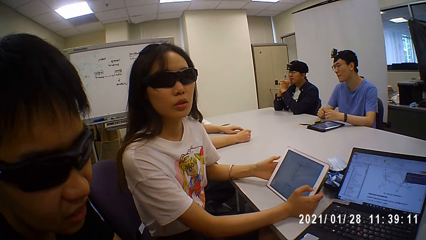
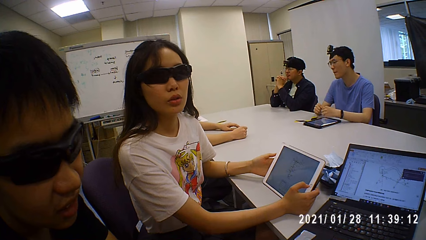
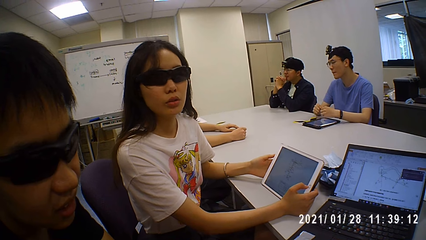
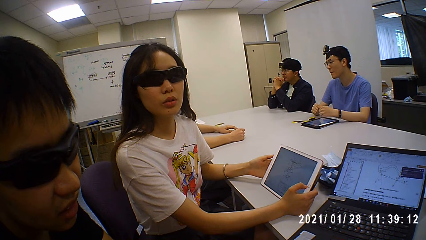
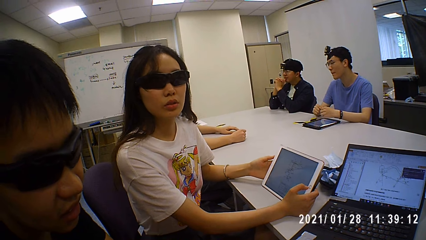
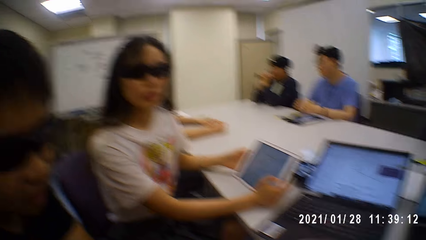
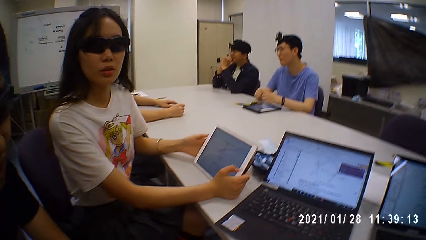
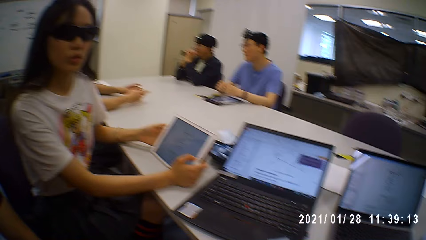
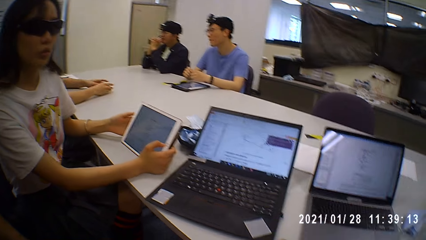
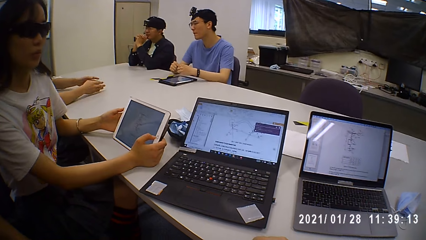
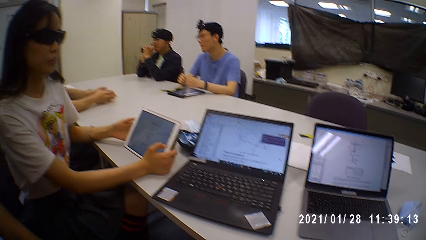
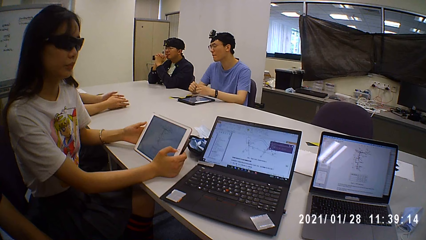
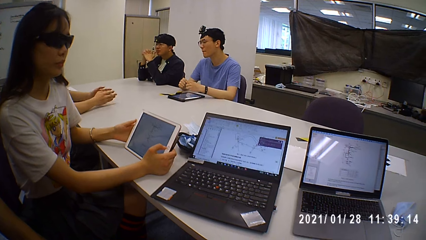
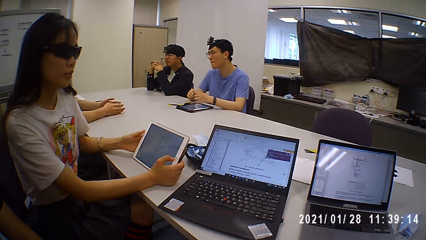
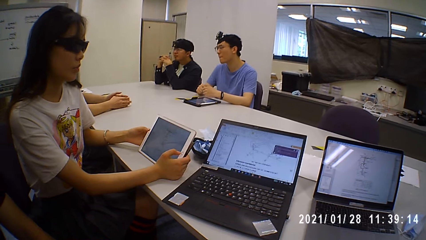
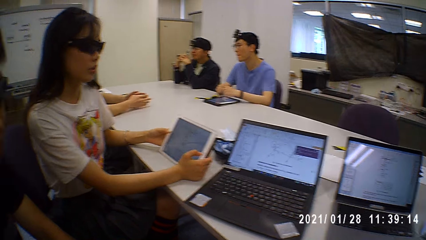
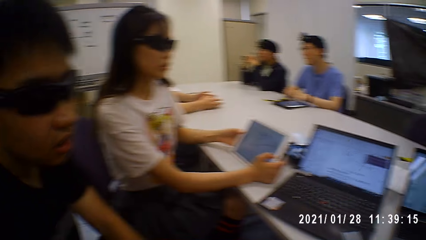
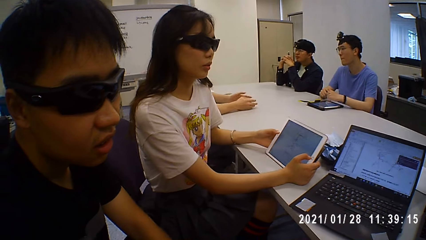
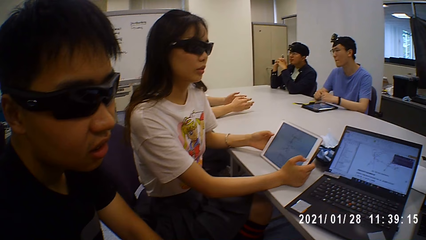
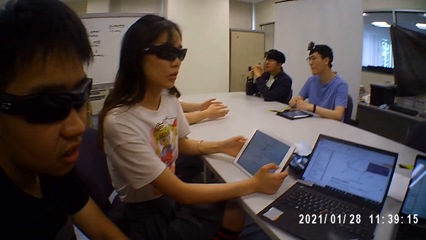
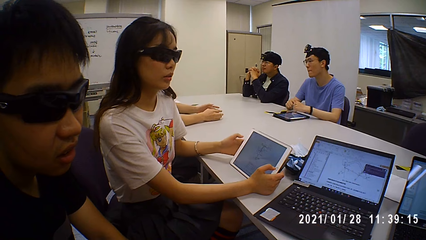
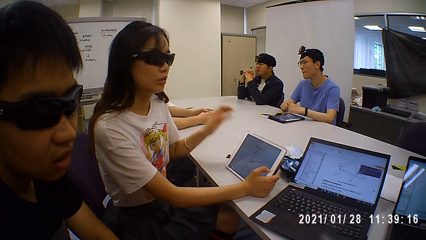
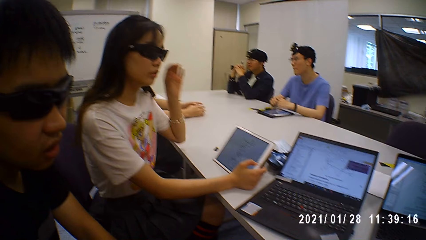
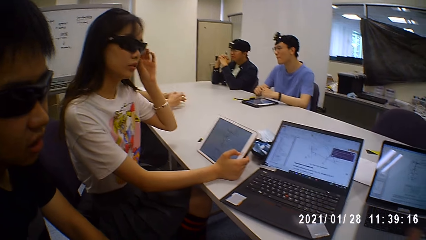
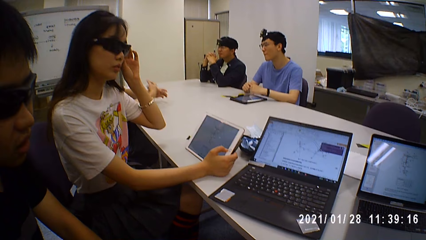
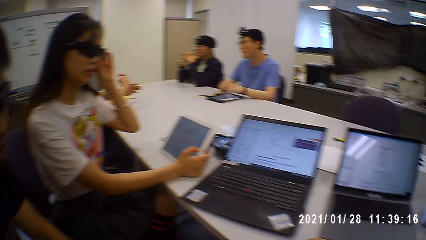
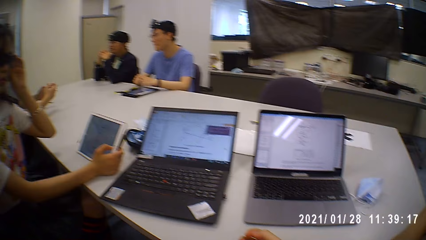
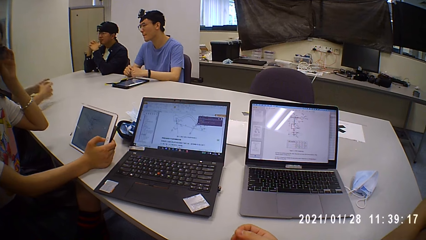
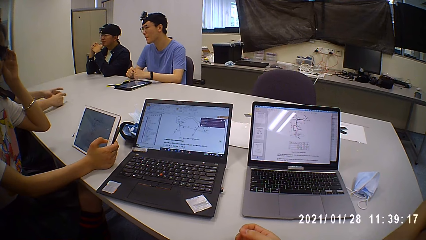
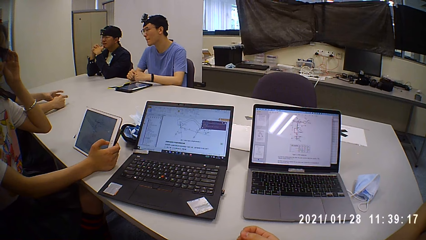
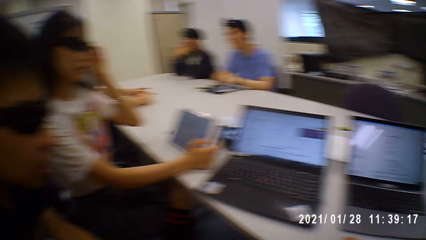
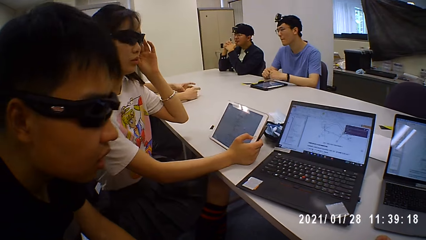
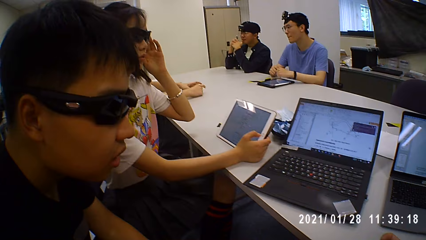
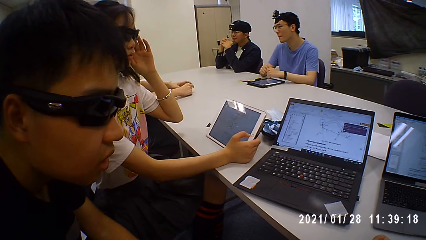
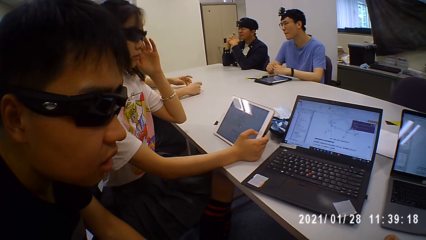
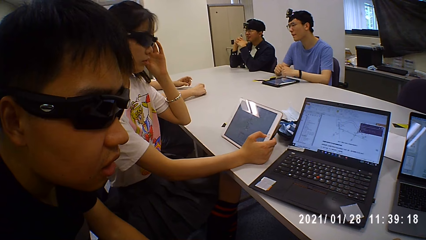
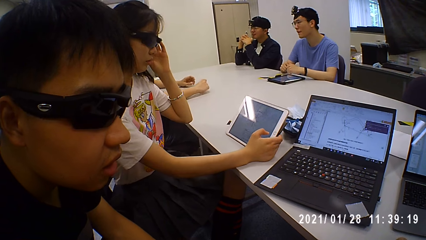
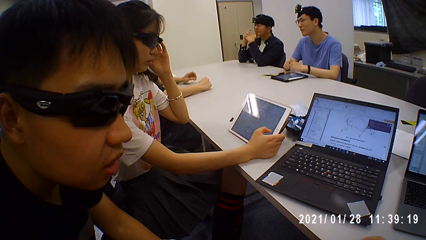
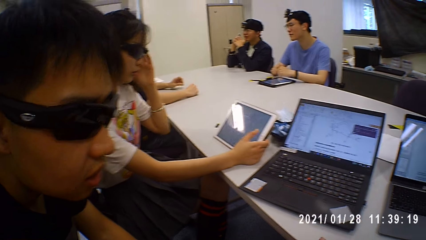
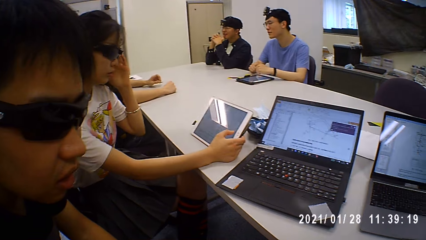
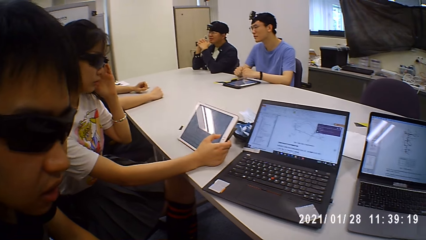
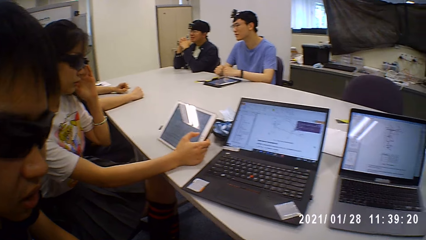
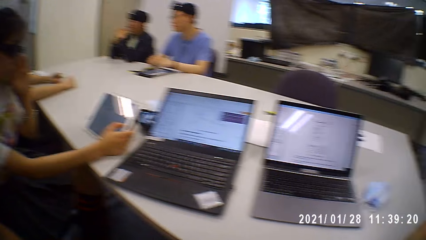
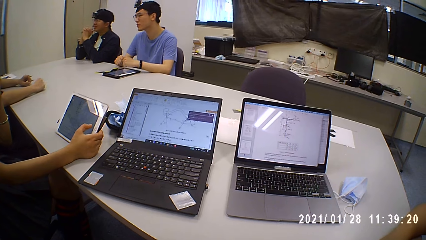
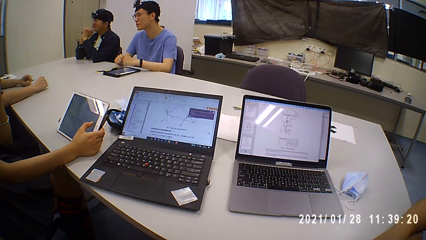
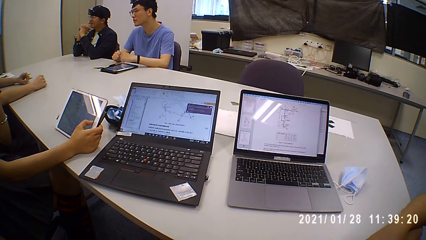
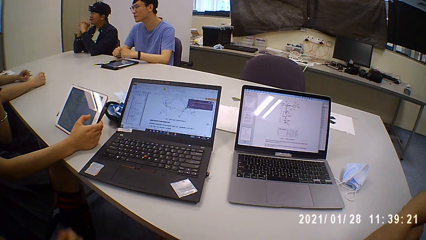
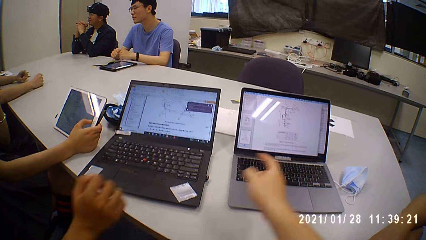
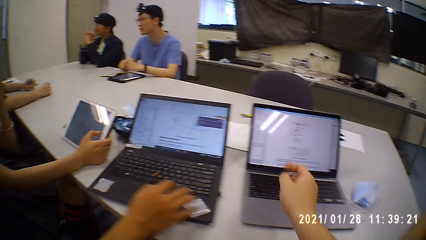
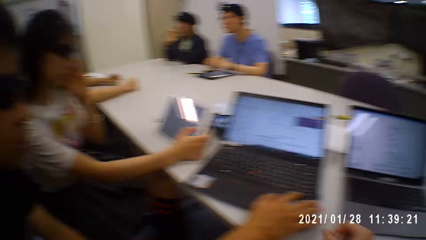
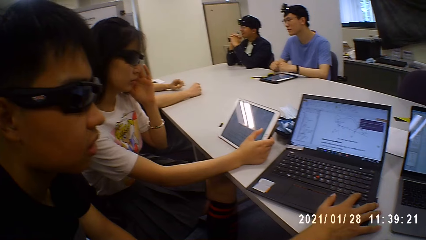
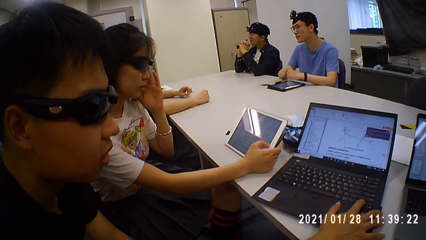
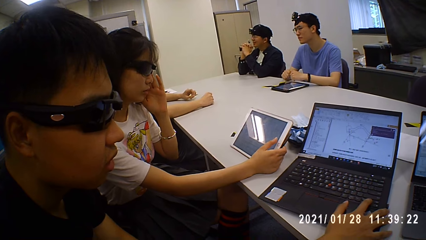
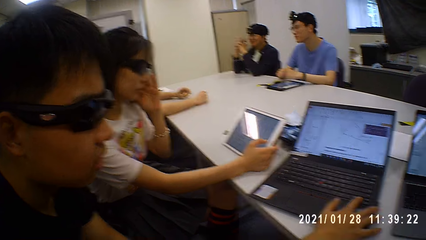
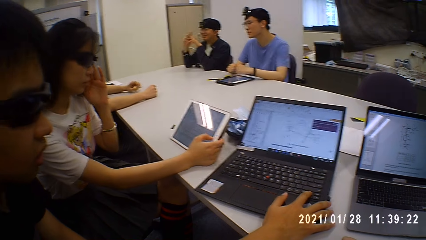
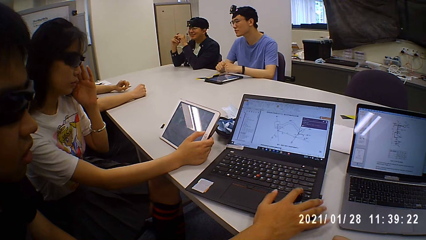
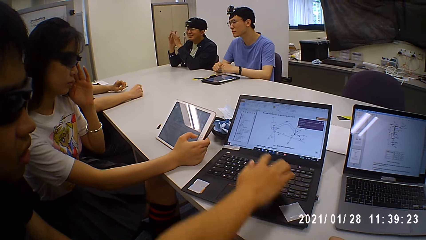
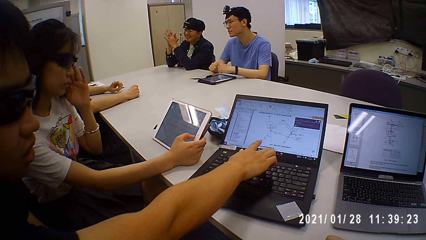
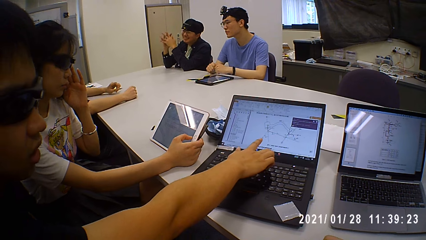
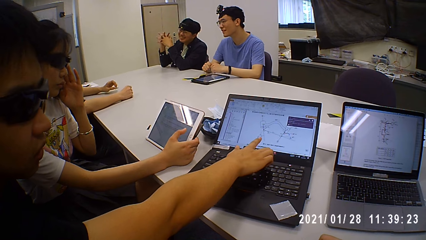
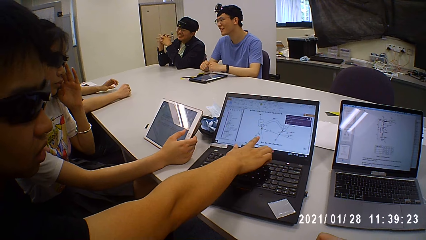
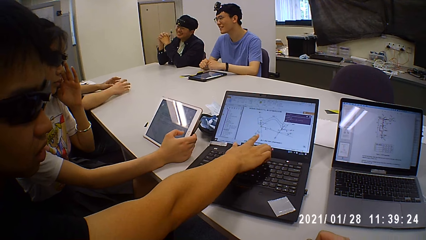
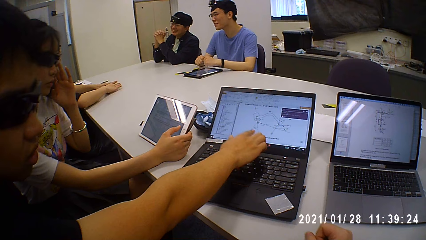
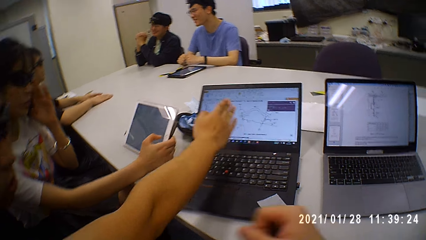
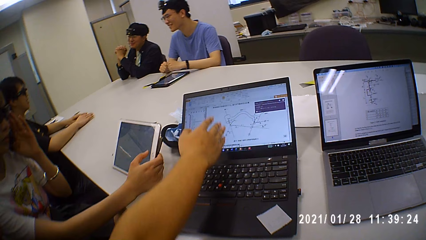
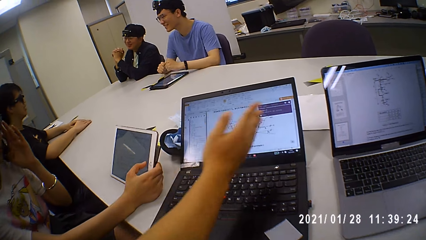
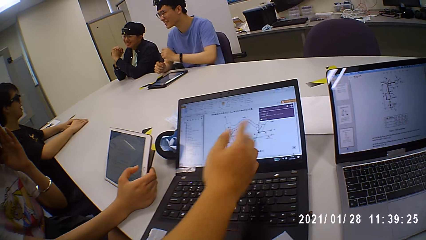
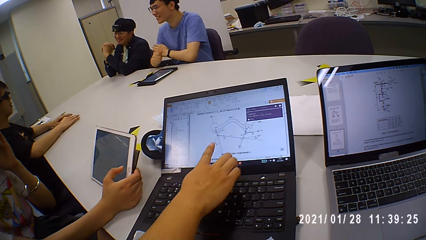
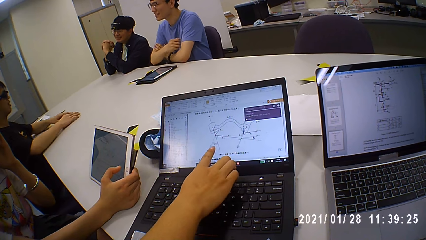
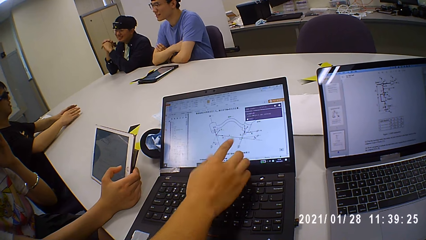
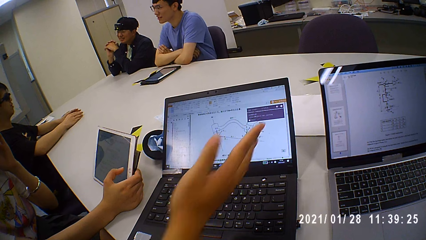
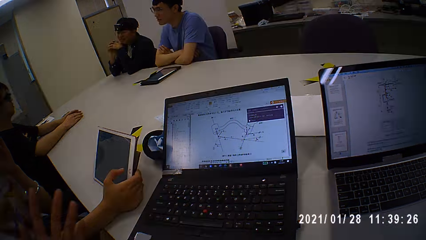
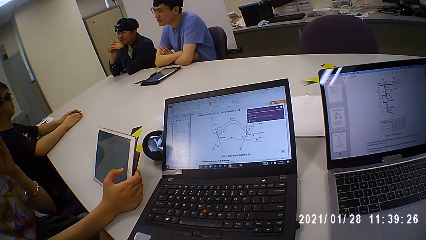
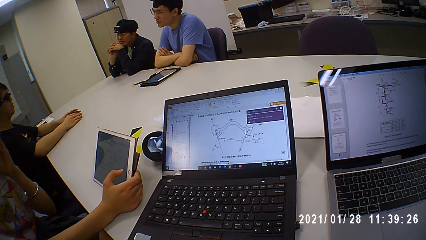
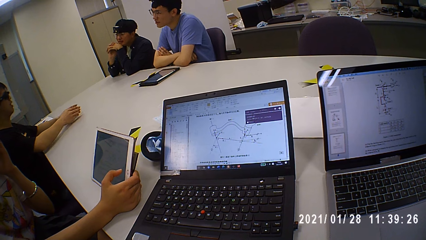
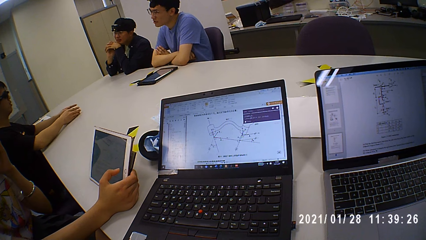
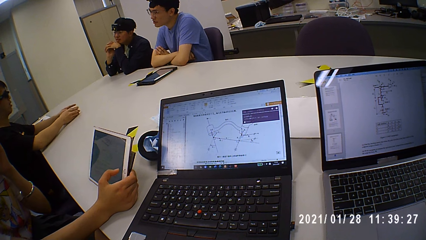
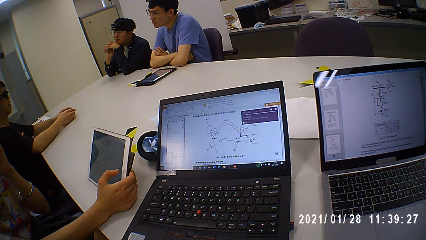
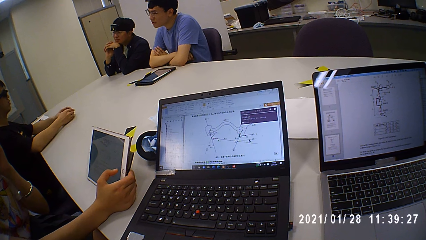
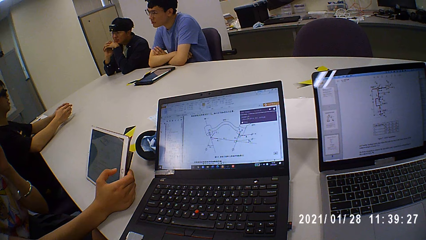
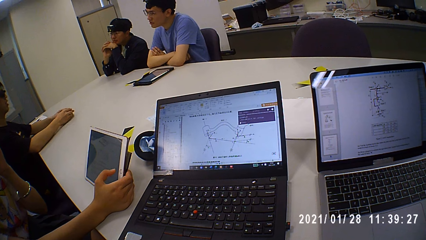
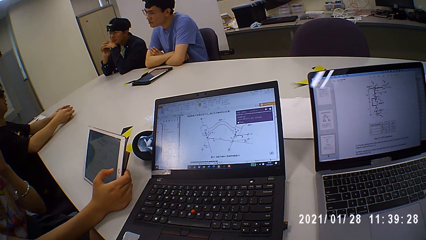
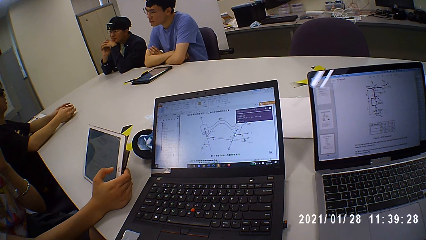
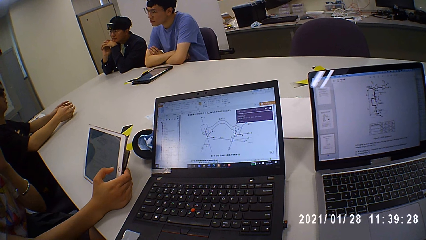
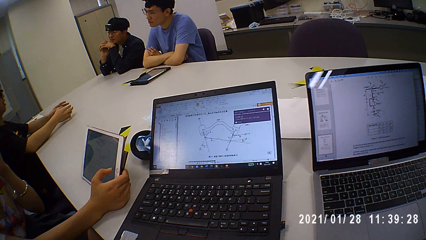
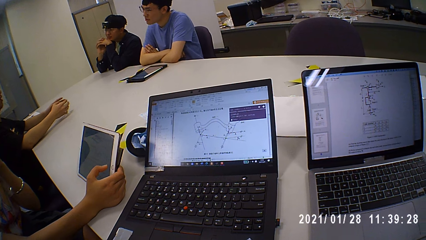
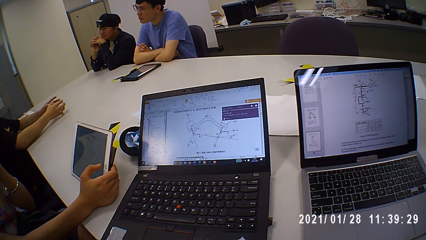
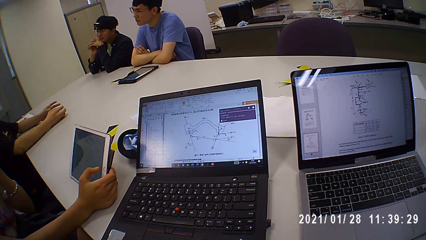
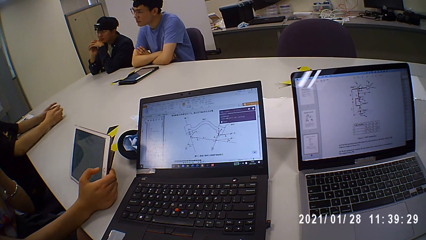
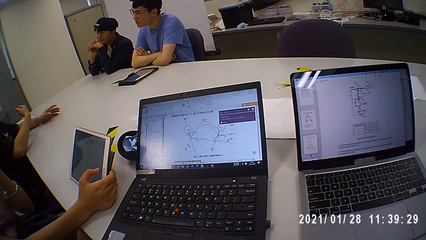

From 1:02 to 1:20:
The camera wearer talks to a man and a person. They look around. The man touches the sunglasses. The camera wearer points at the laptop. The man touches the laptop. The camera wearer talks to the man and looks around. The man talks to the camera wearer. The man talks to the camera wearer again and points at the laptop. The person folds the hands. Another man talks to the first man. Another person puts hands on the table.
